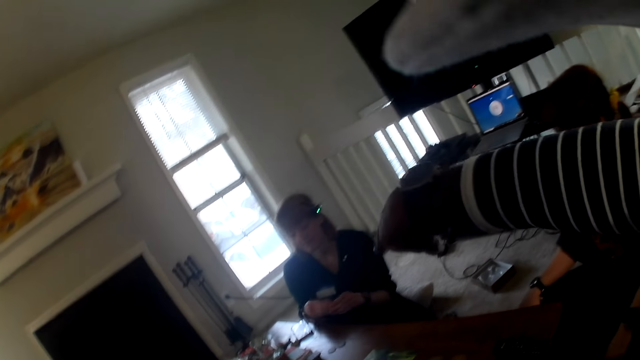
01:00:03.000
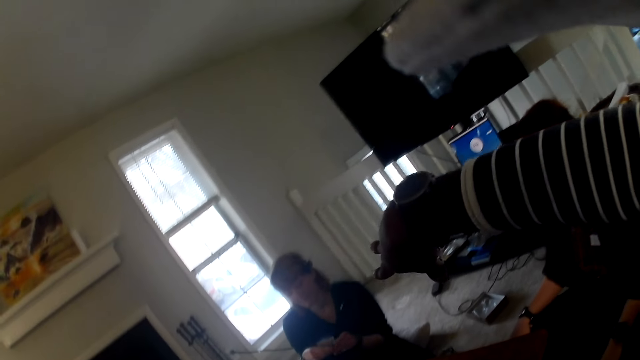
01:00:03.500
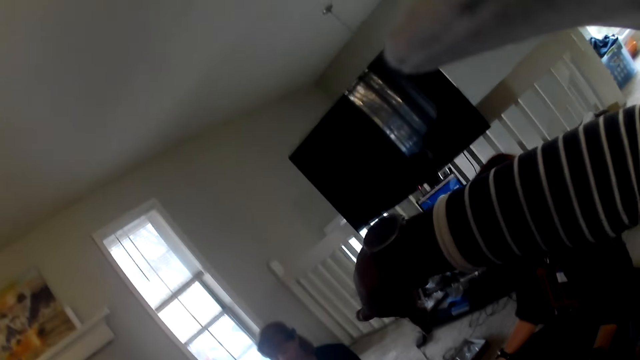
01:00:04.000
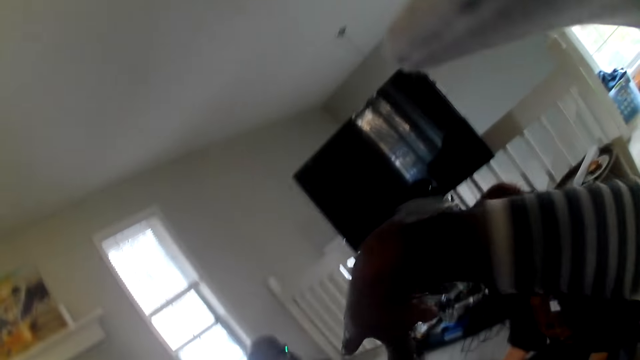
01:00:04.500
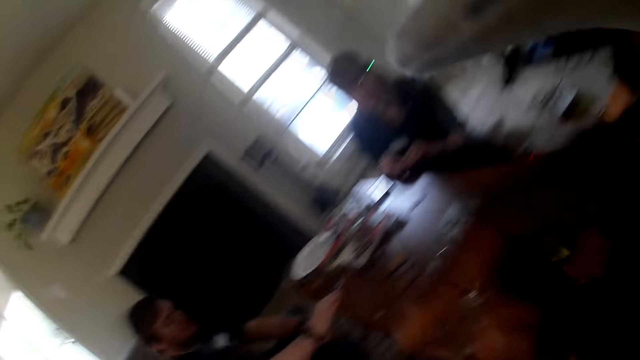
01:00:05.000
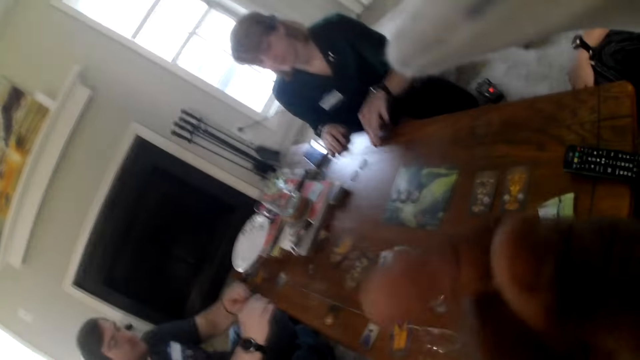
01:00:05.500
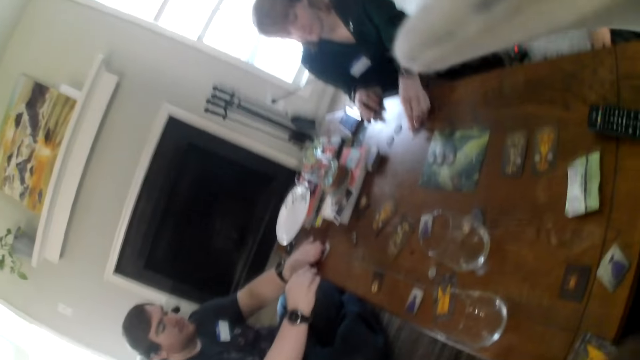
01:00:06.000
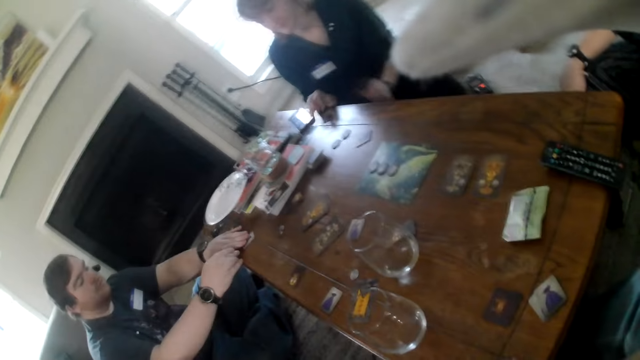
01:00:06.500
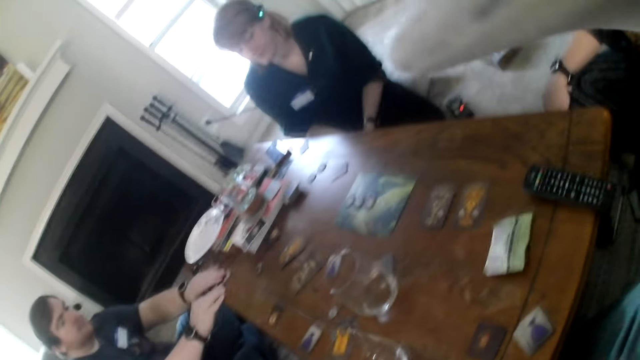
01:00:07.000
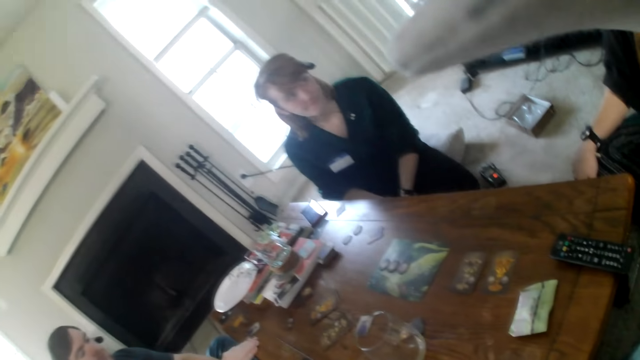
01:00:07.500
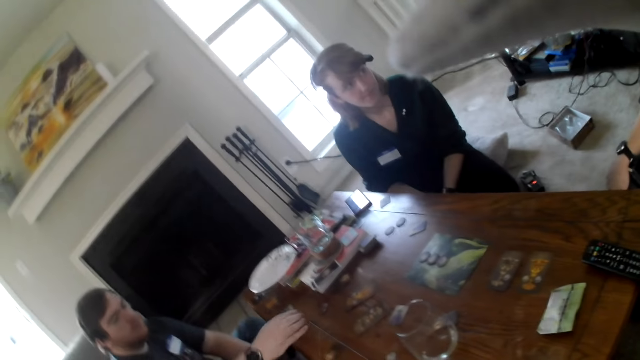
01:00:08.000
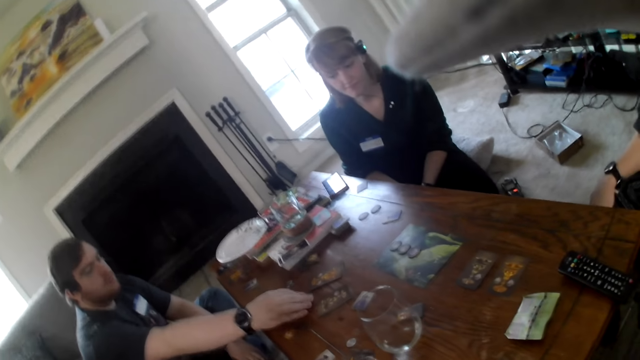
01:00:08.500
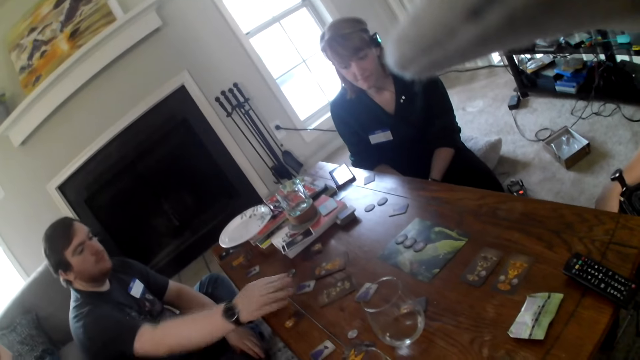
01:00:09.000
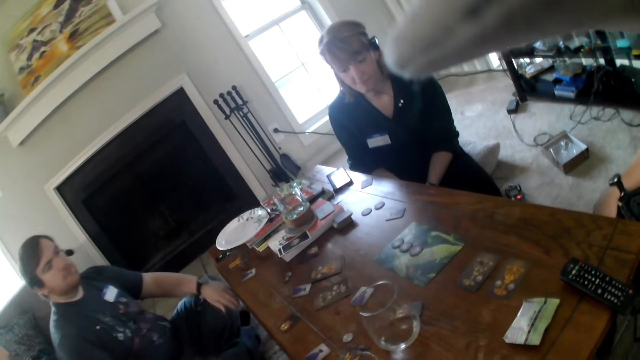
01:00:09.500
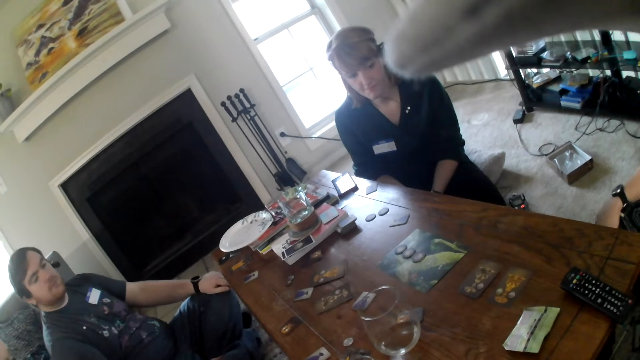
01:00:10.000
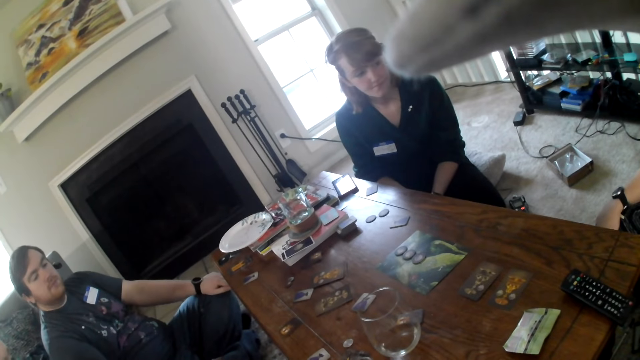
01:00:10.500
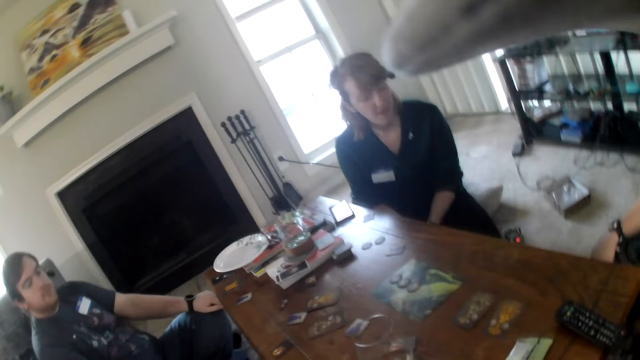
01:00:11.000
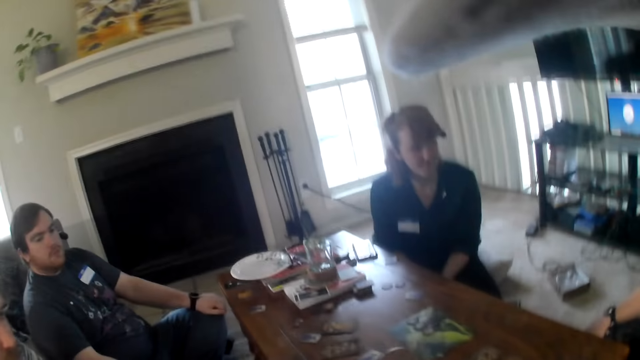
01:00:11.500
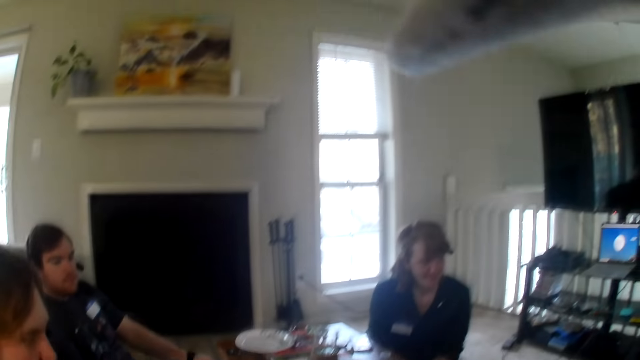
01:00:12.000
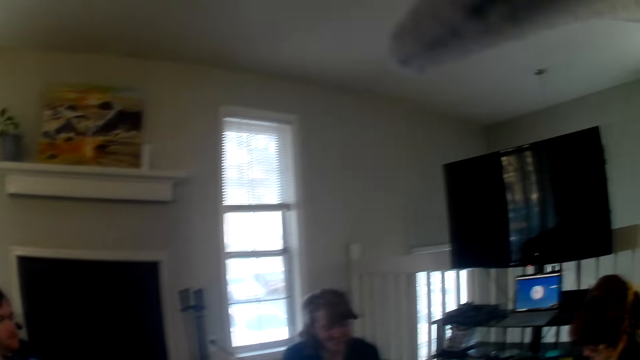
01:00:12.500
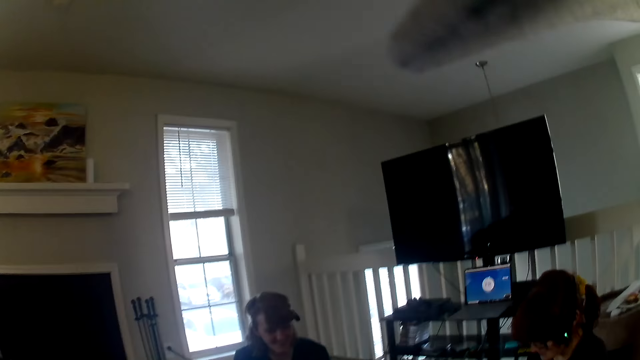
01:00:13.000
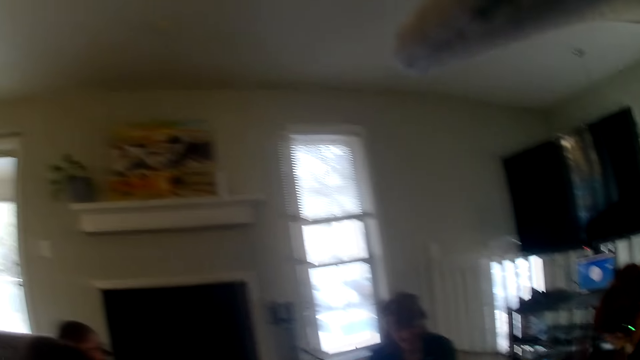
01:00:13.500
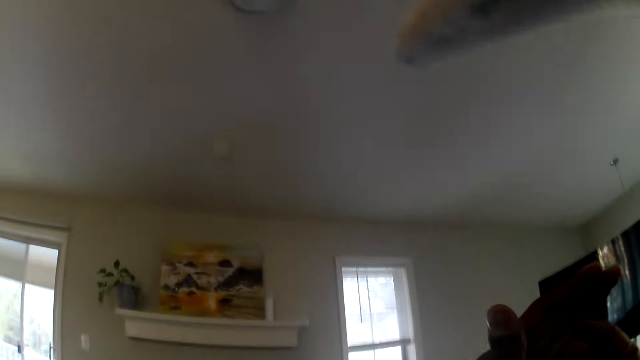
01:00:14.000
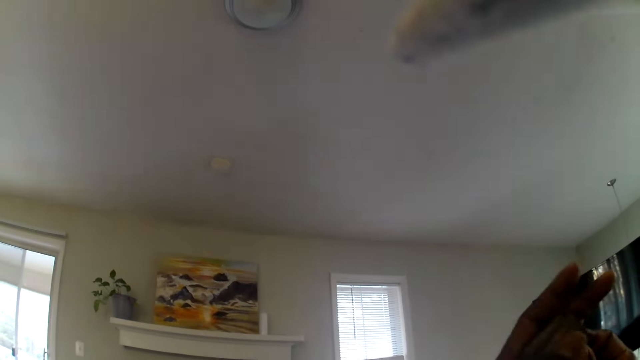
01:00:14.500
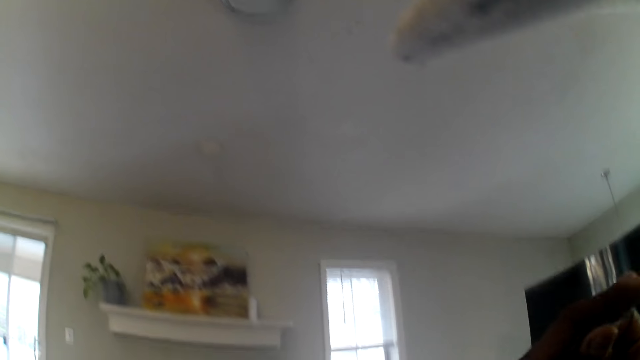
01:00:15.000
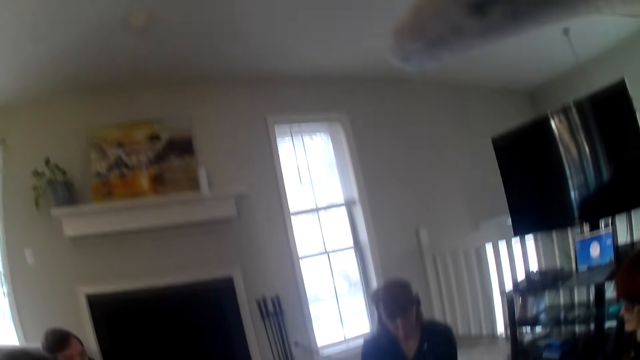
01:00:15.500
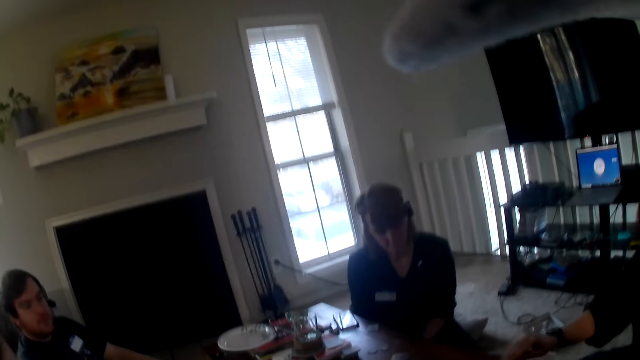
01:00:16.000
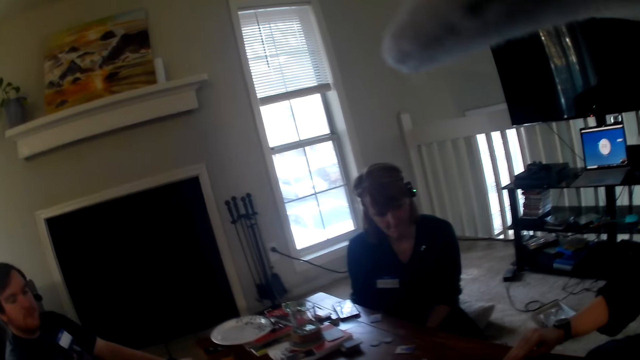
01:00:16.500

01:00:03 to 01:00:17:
The camera wearer gestures at a woman. The woman places the cards on the table. A man places the cards on the table, touches his lap, and moves a card on the table. The camera wearer looks around the room. He lifts his hands.

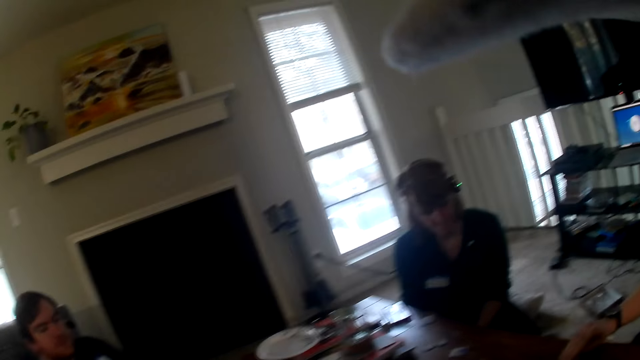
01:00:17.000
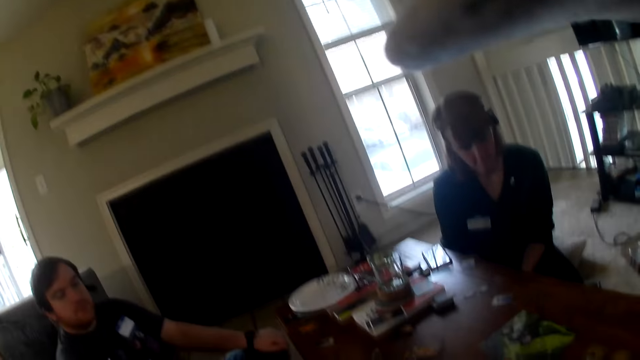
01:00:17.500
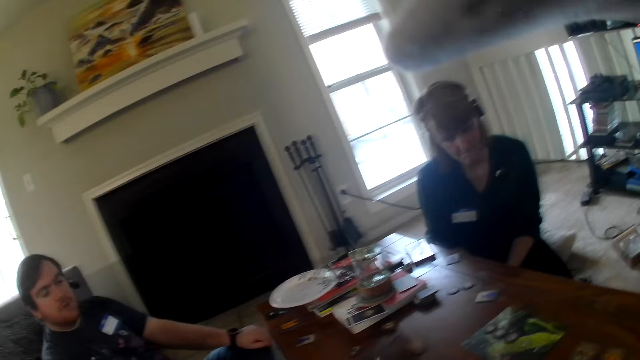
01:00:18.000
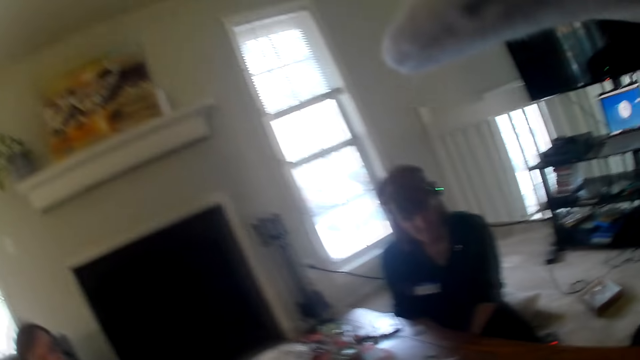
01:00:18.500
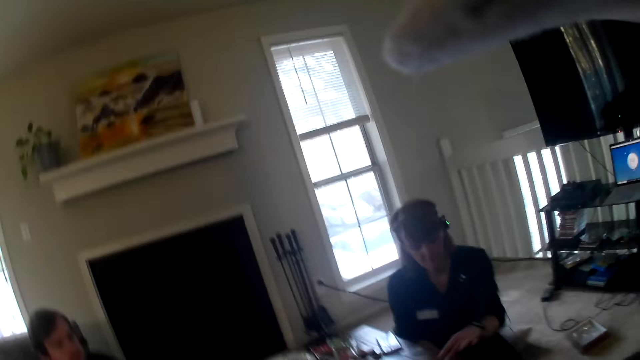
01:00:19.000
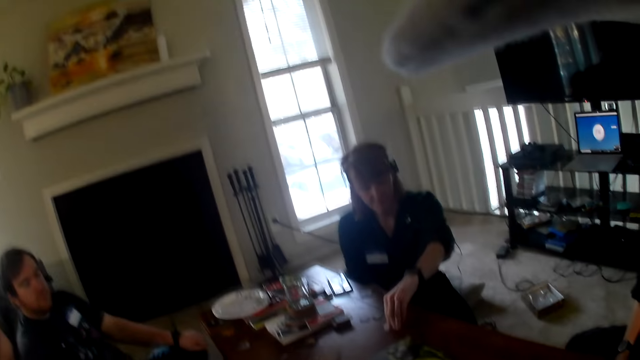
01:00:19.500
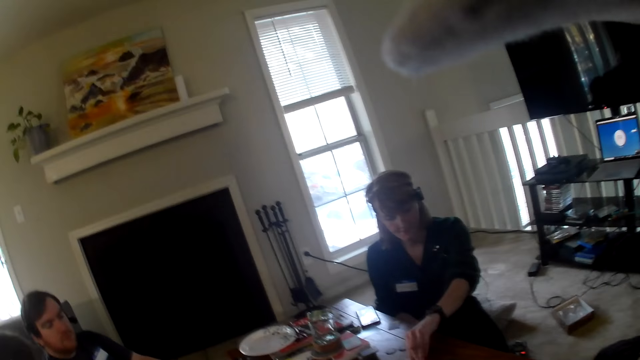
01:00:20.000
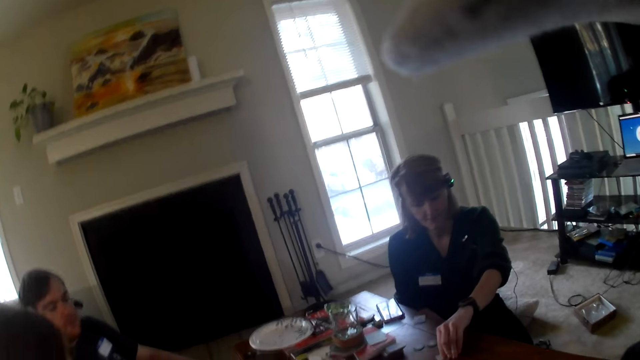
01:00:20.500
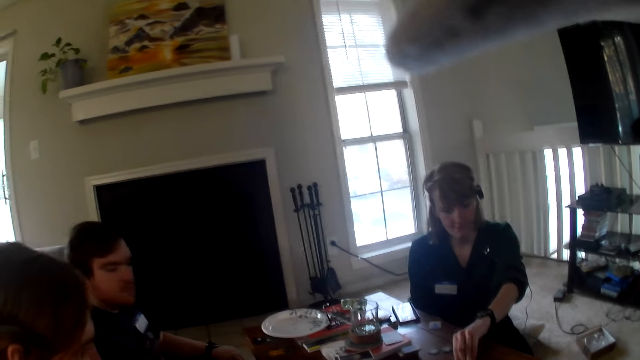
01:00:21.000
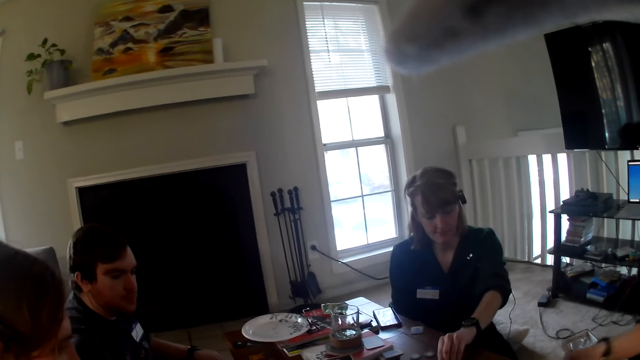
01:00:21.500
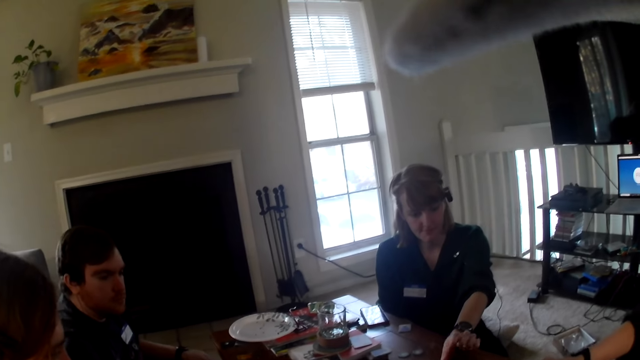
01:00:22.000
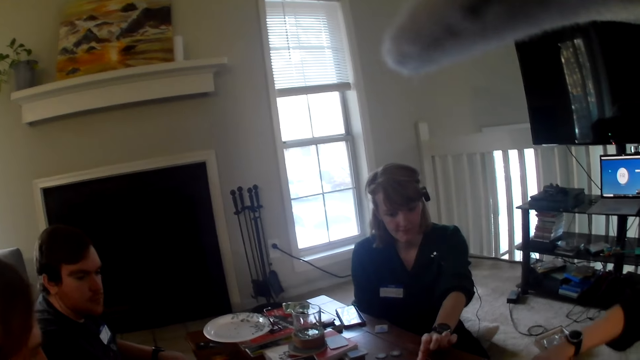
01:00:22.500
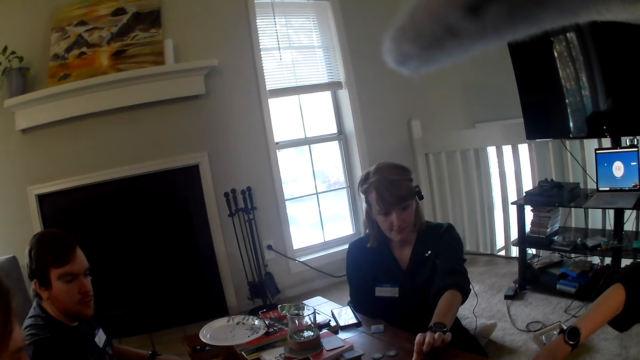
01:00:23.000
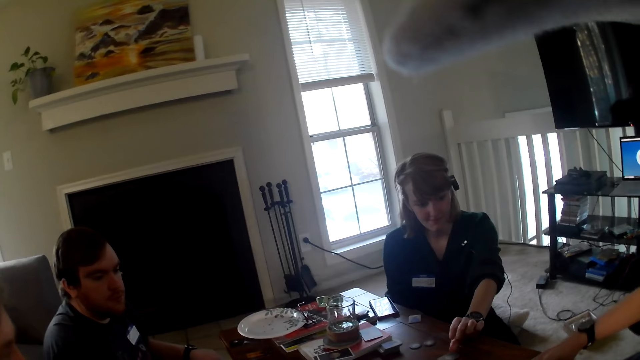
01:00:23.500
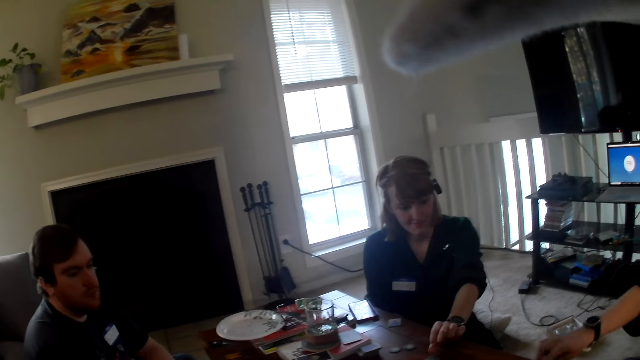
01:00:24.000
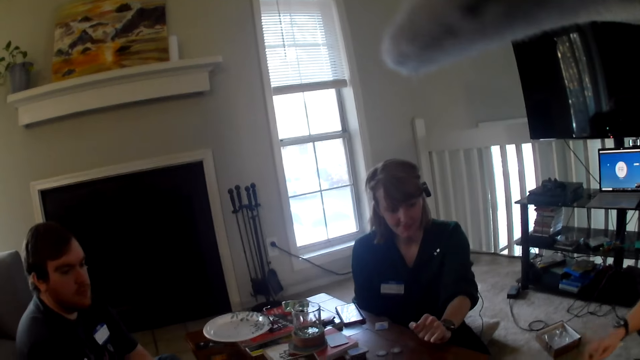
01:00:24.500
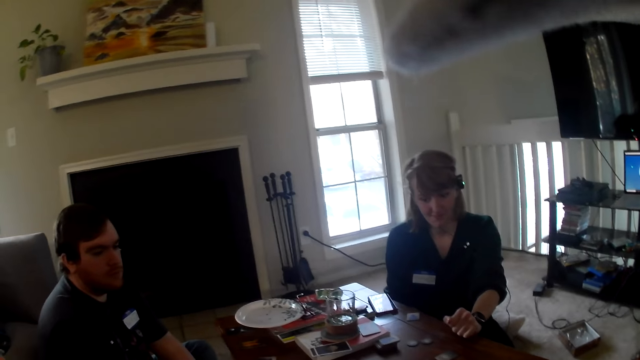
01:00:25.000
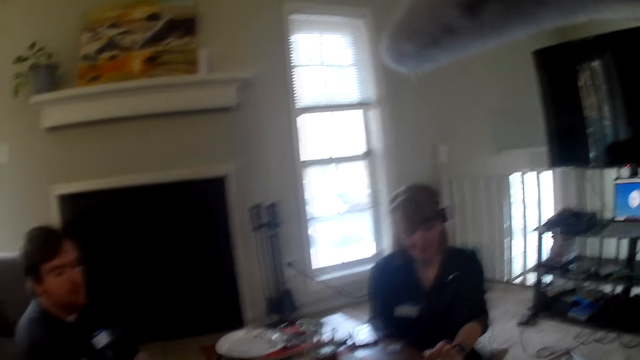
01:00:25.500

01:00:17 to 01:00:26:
The woman arranges the cards on the table. Another person arranges the cards on the table.
